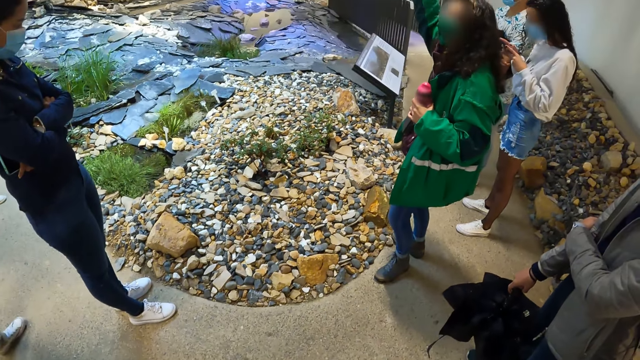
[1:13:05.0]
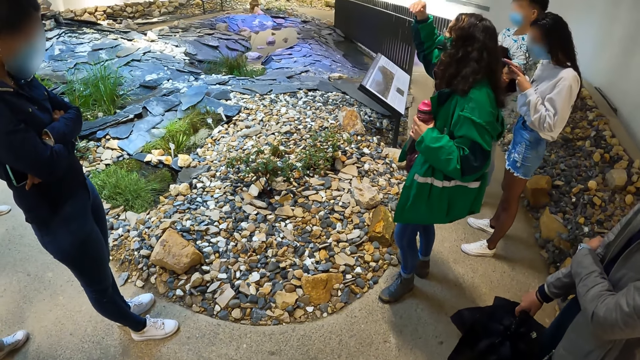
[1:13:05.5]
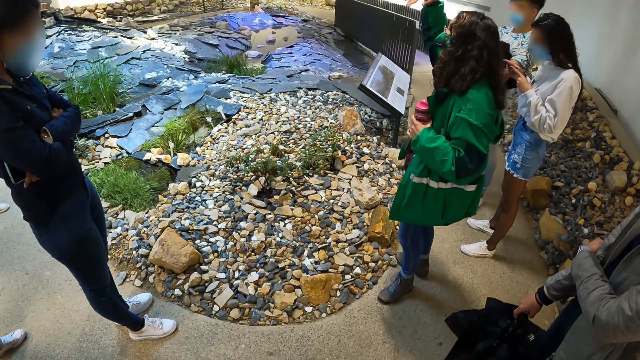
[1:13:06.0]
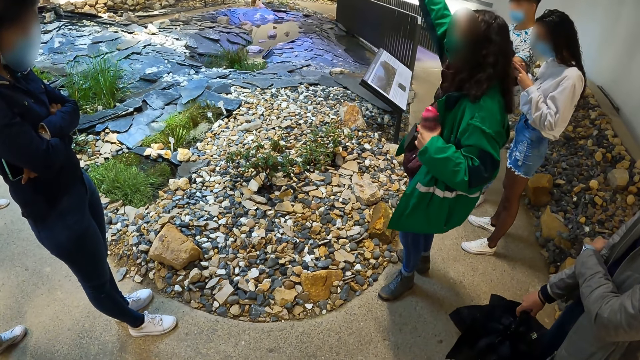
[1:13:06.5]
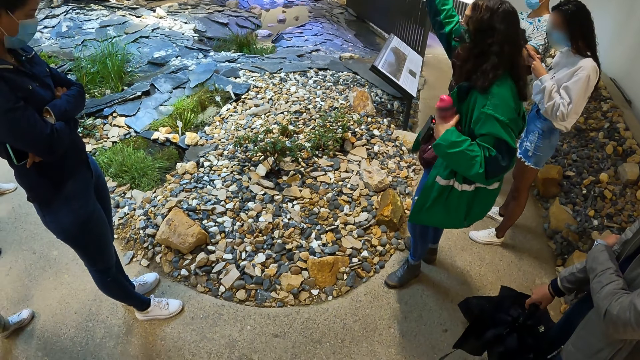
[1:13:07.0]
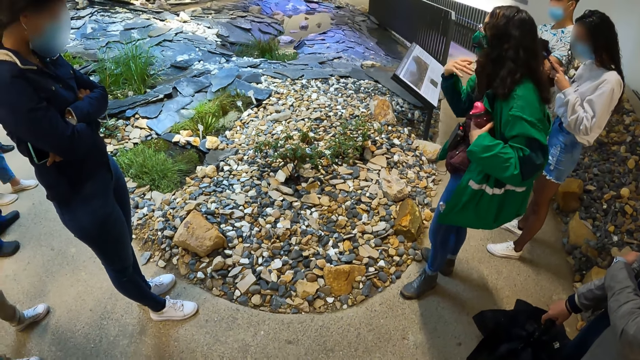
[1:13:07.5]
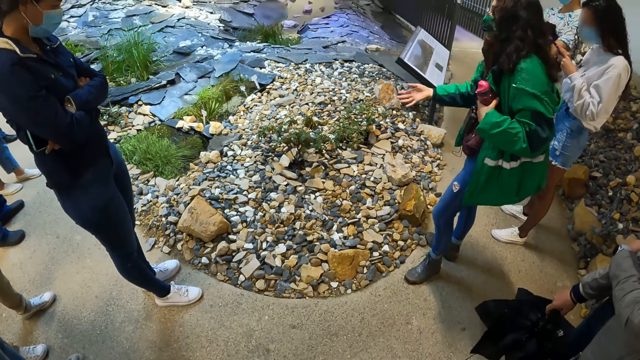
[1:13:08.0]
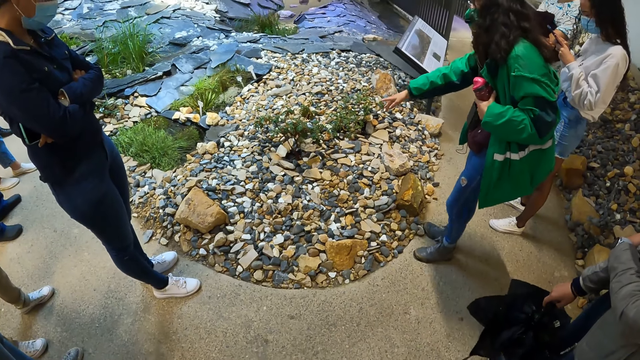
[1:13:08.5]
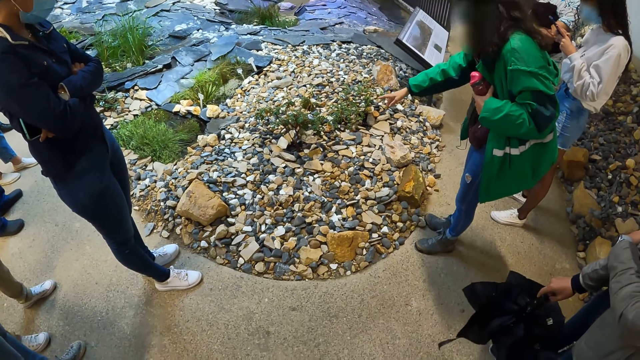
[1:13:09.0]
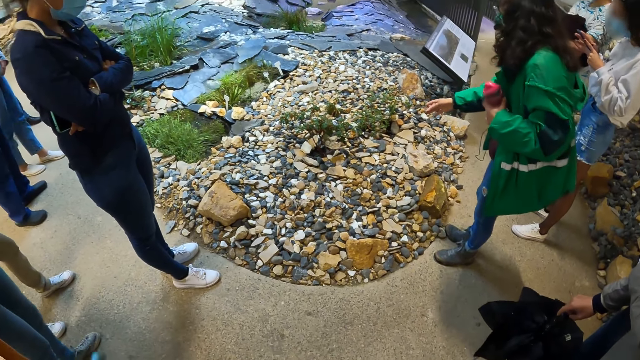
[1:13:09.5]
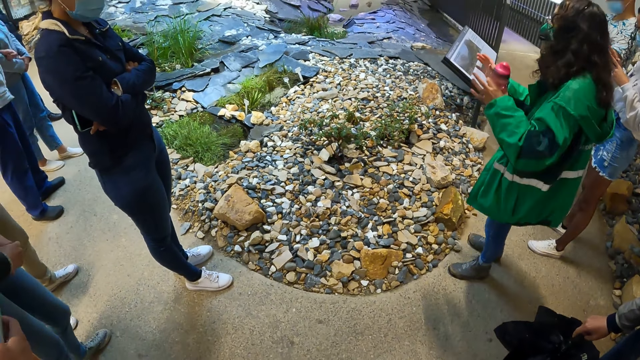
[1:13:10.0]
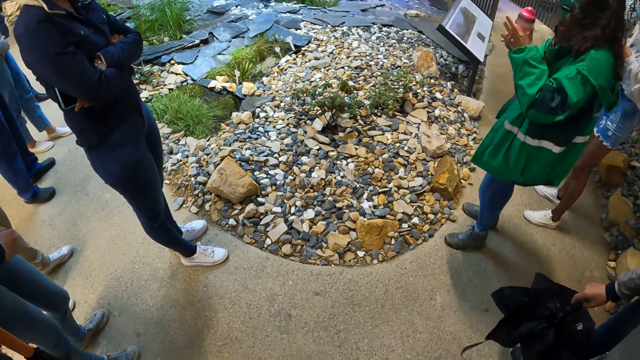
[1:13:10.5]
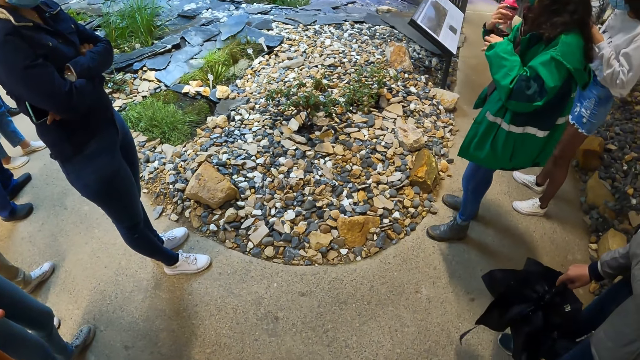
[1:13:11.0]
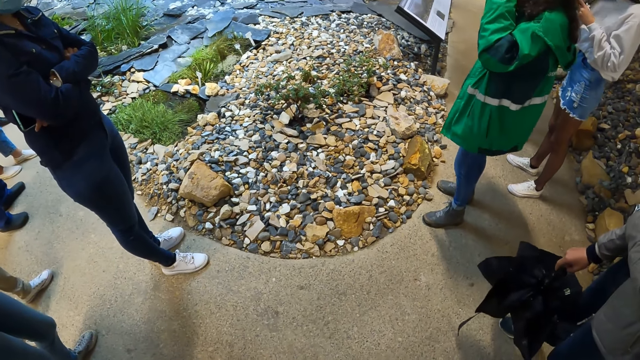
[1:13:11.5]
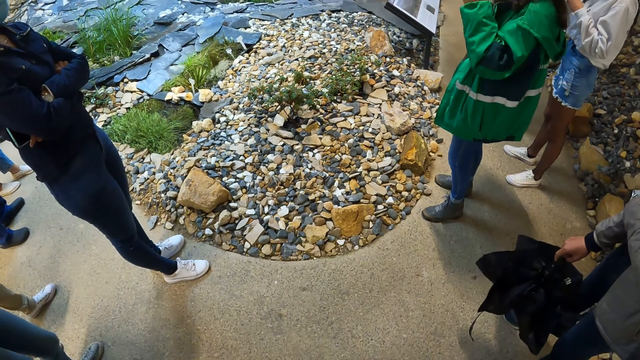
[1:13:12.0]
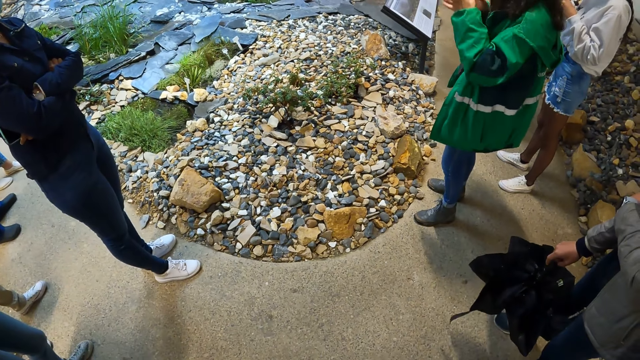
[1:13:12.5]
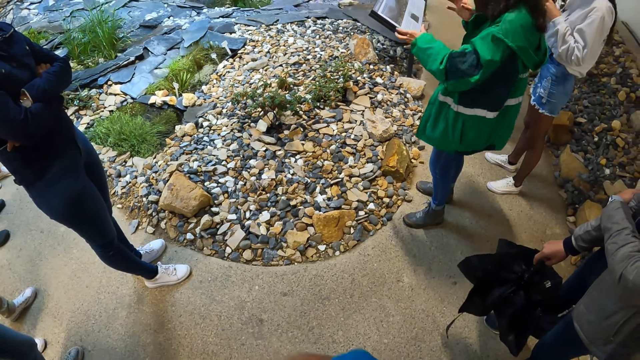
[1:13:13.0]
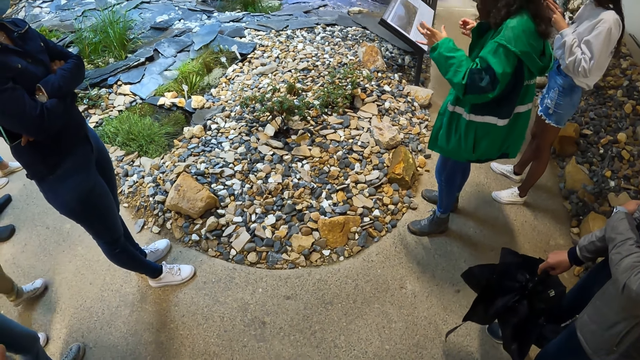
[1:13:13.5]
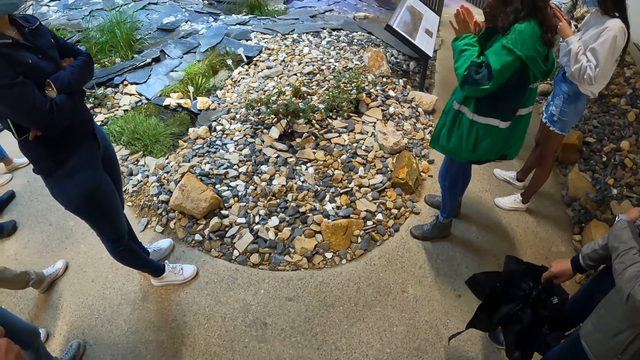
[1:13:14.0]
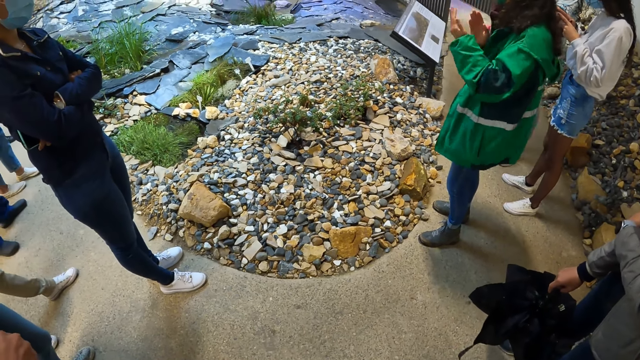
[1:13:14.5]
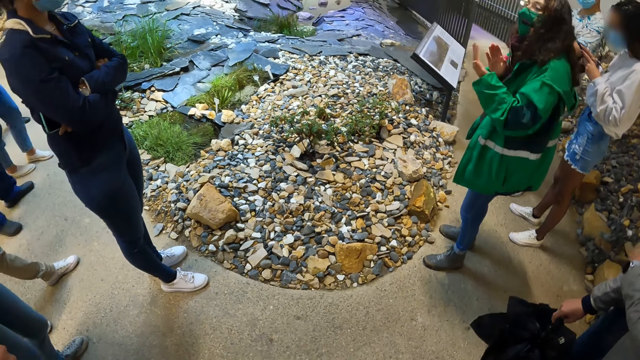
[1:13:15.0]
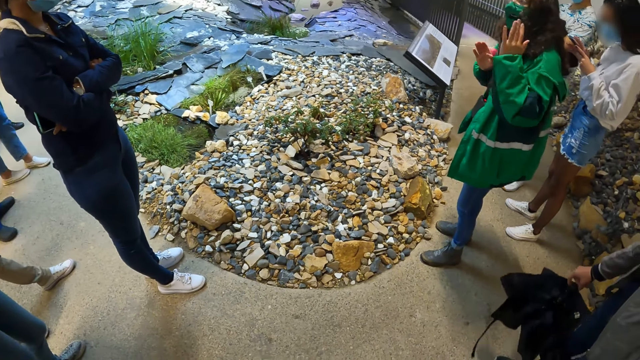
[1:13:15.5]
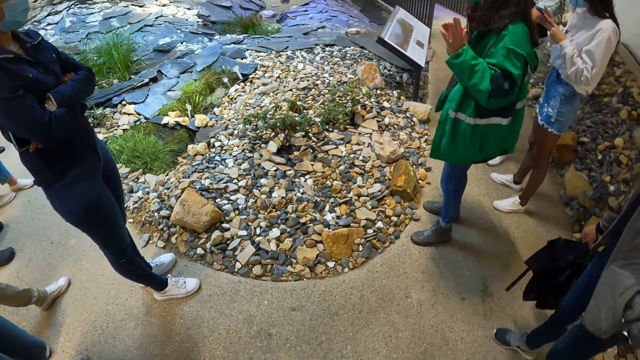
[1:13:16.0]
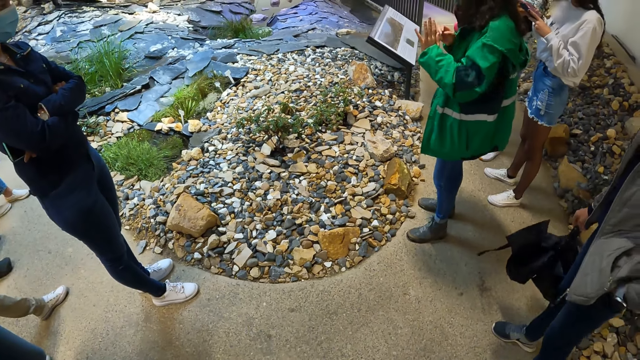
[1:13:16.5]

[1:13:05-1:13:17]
The woman passes the water bottle in her left hand to her right hand.

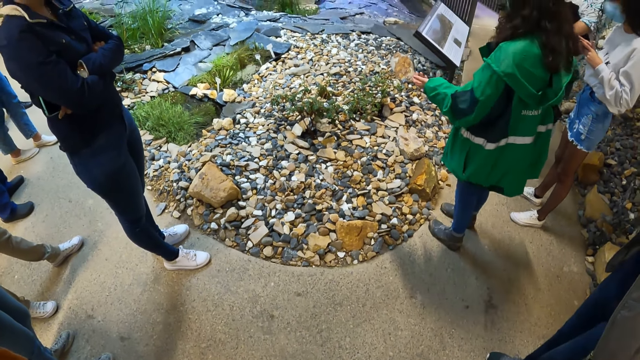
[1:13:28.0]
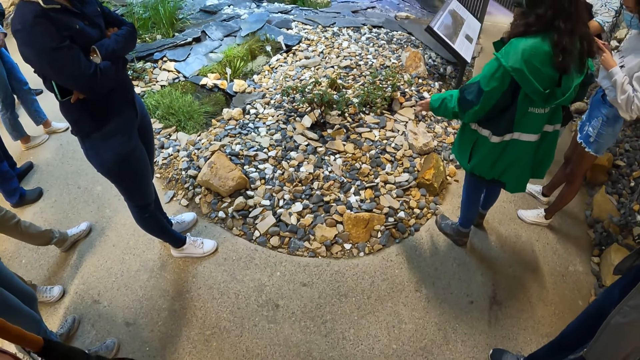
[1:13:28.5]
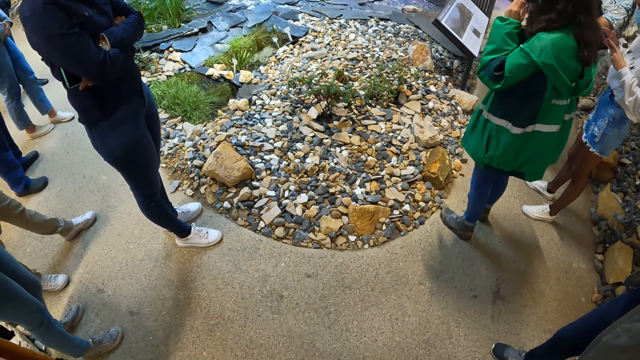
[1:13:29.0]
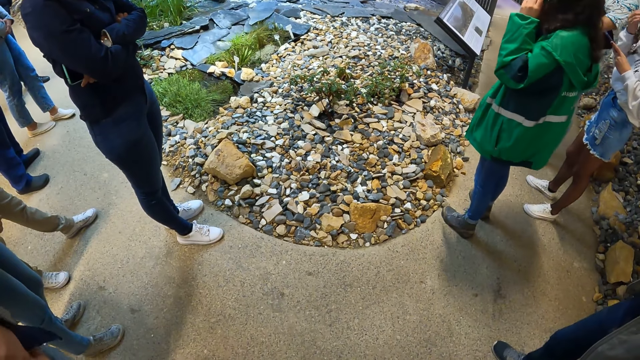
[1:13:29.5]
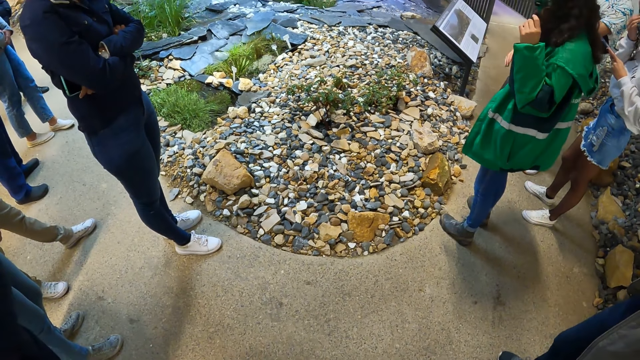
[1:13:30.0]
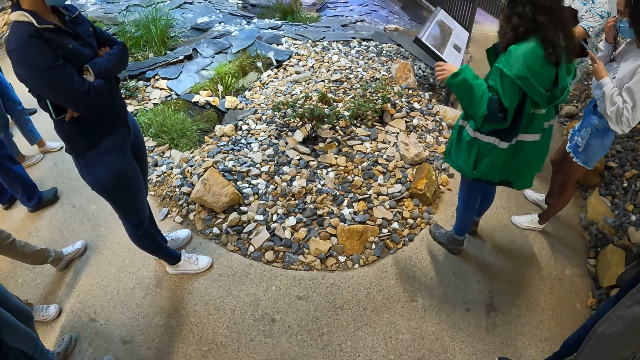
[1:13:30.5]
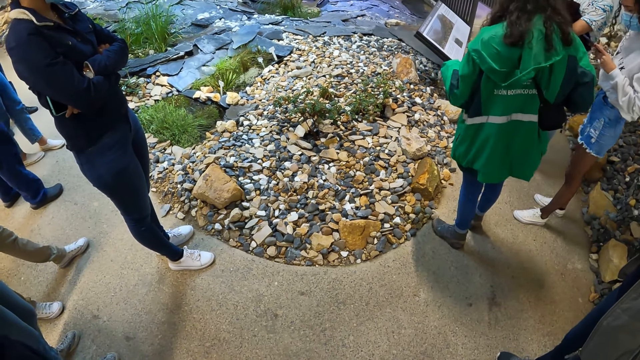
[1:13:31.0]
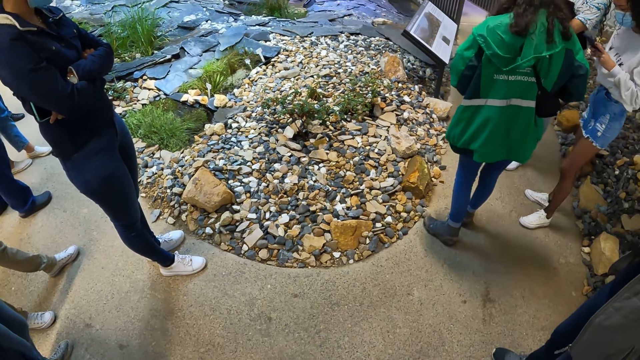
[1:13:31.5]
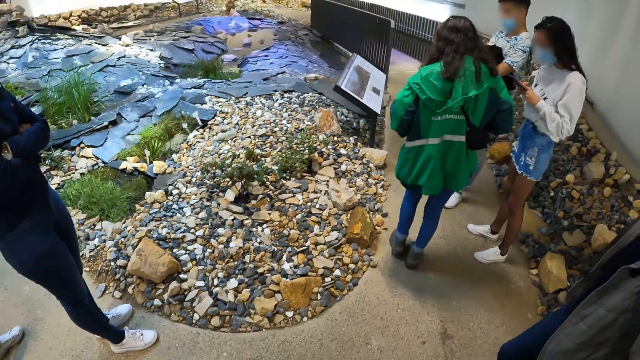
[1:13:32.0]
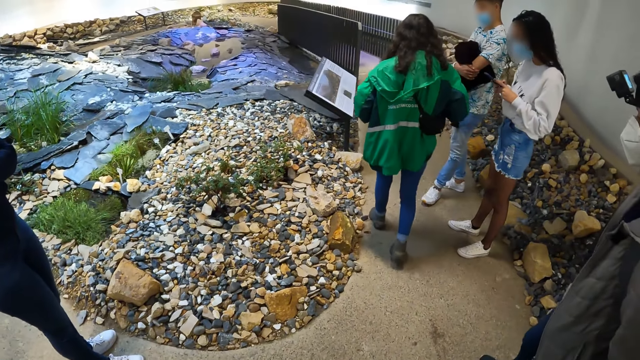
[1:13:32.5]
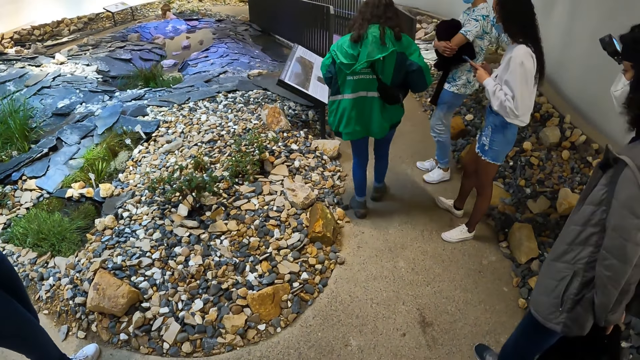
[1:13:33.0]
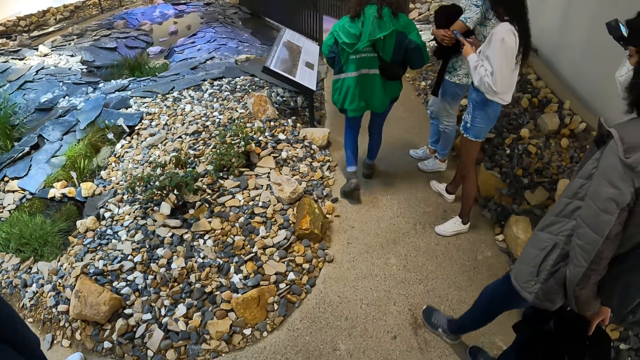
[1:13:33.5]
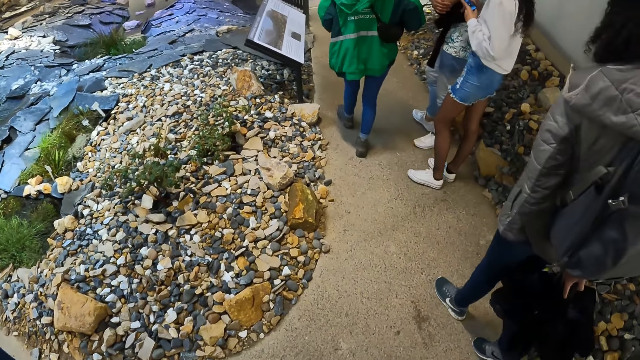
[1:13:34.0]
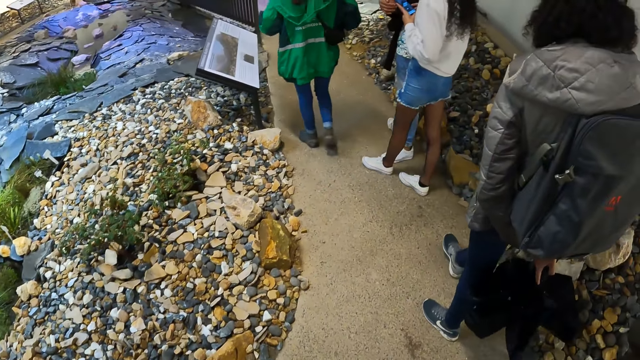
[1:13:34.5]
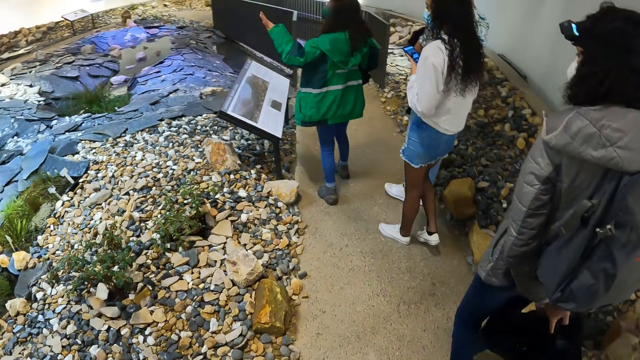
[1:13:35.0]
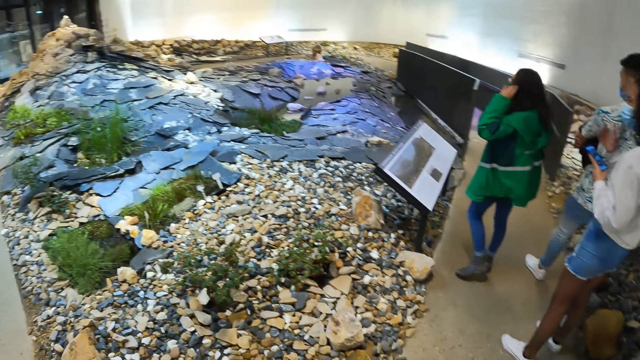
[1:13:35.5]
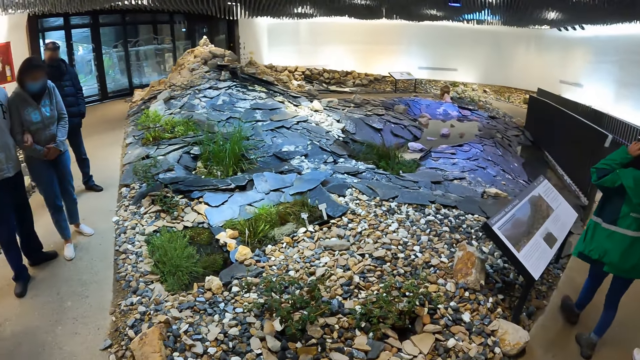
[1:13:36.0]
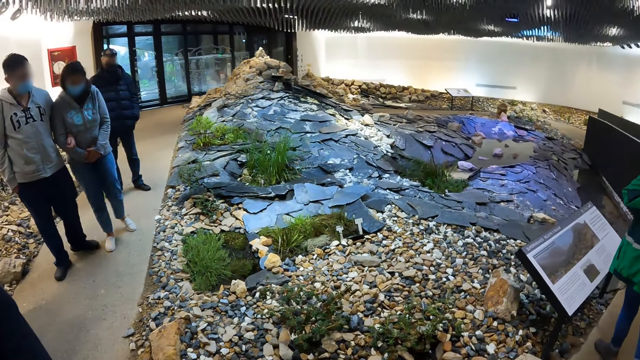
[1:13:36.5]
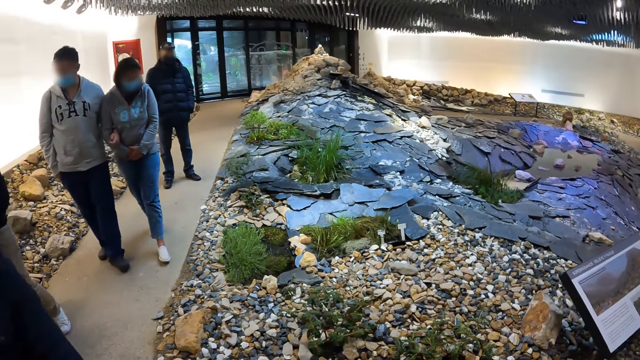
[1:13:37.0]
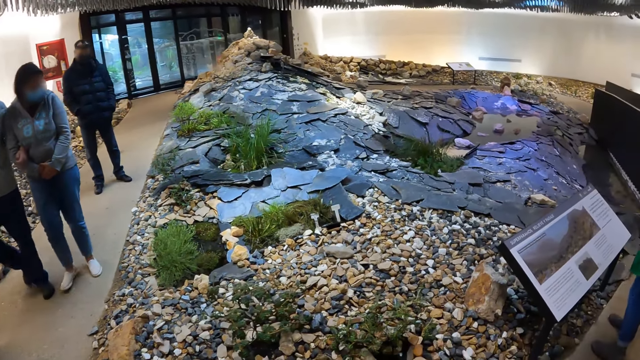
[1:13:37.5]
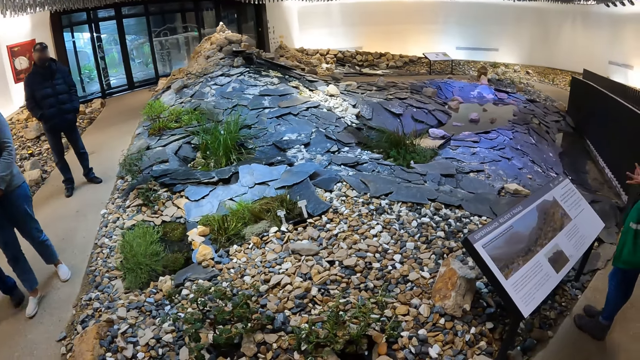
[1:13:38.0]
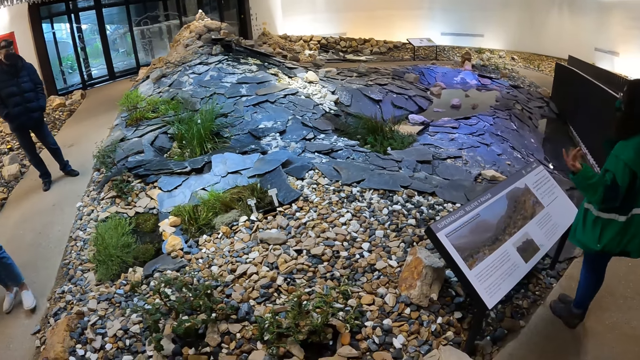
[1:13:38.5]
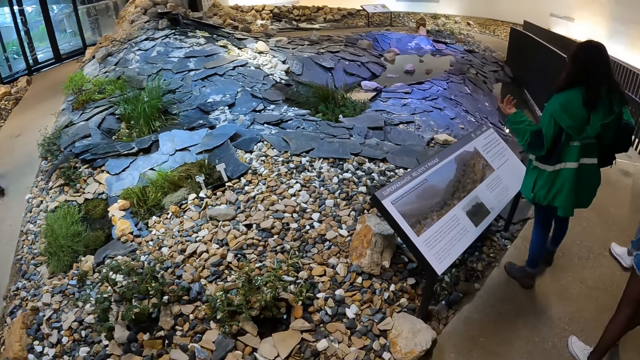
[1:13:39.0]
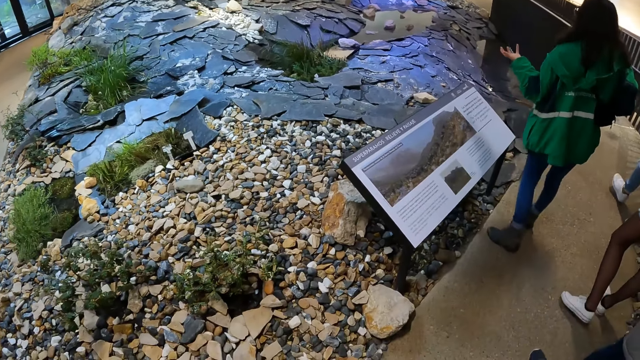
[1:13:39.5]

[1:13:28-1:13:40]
A woman adjusts a facemask on her face with her right hand. The camera wearer walks around the historical site. They look around the historical site. They walk around the historical site.
